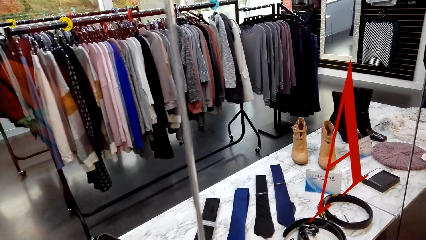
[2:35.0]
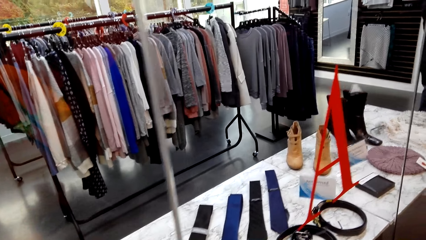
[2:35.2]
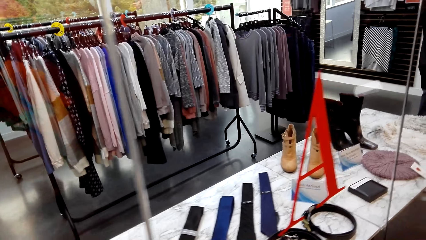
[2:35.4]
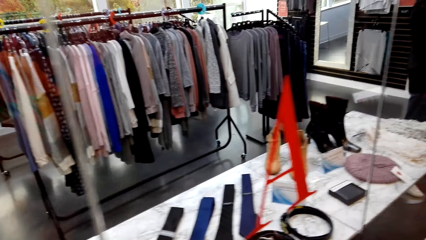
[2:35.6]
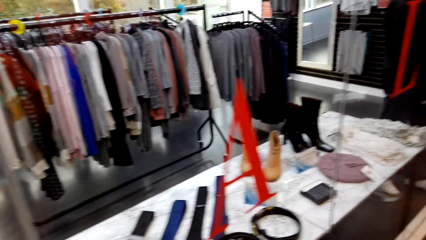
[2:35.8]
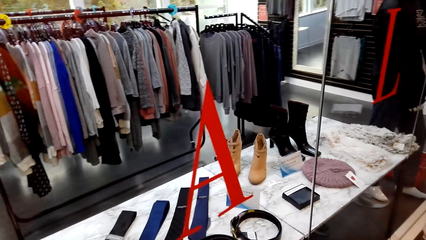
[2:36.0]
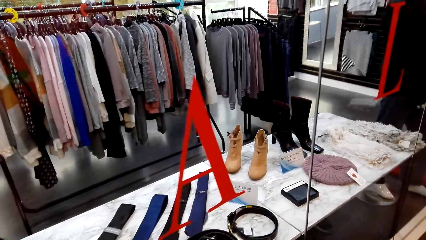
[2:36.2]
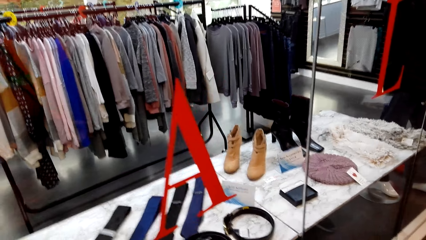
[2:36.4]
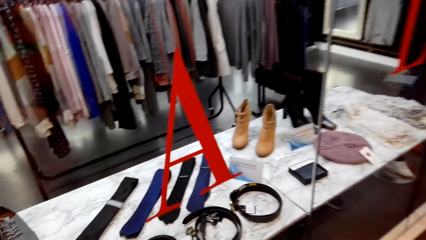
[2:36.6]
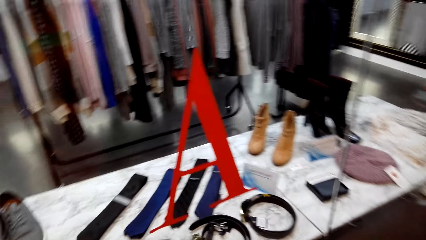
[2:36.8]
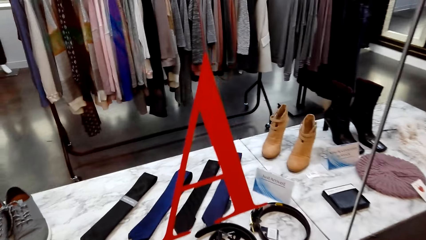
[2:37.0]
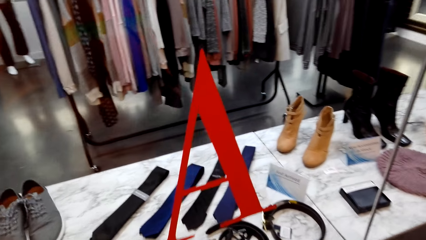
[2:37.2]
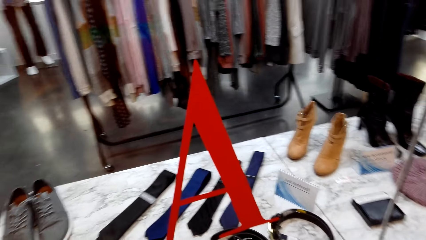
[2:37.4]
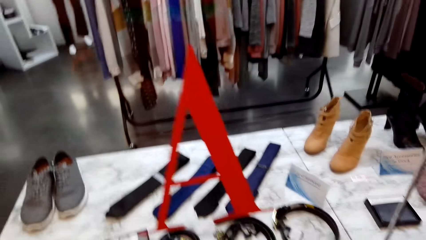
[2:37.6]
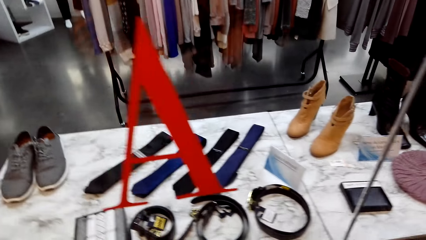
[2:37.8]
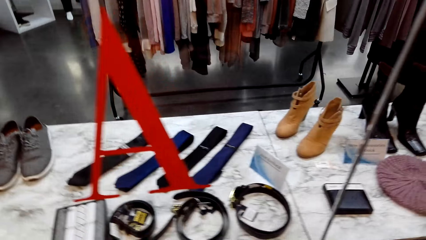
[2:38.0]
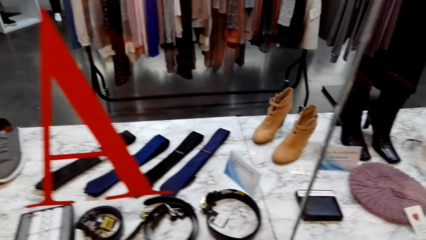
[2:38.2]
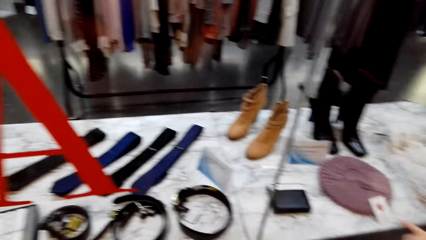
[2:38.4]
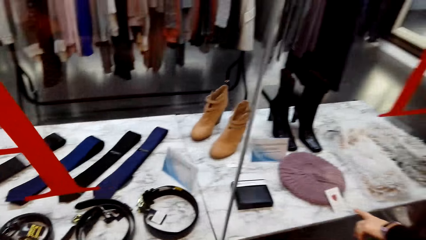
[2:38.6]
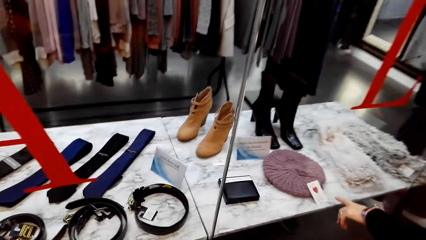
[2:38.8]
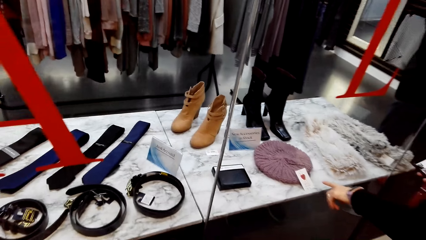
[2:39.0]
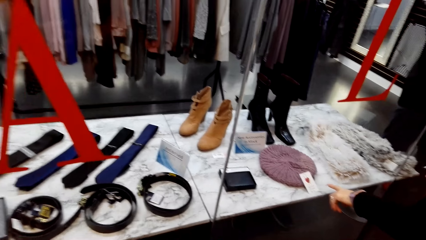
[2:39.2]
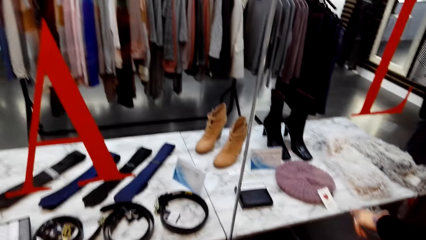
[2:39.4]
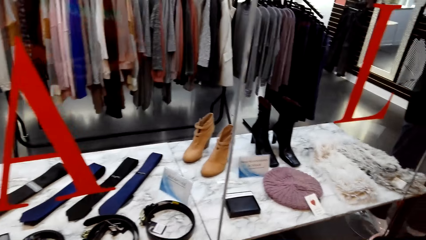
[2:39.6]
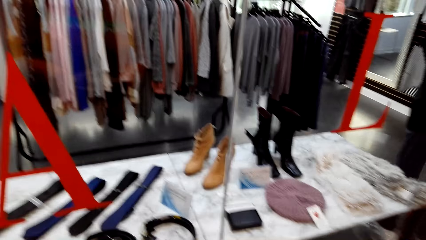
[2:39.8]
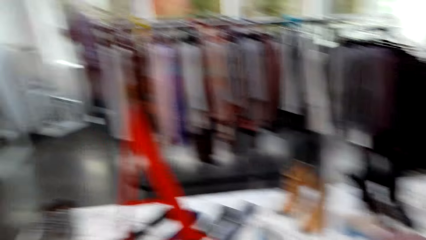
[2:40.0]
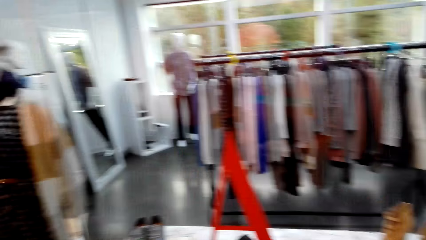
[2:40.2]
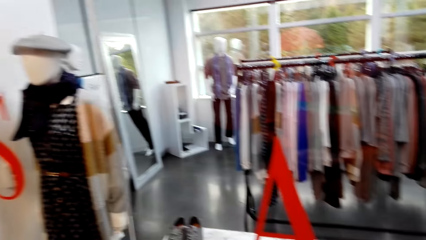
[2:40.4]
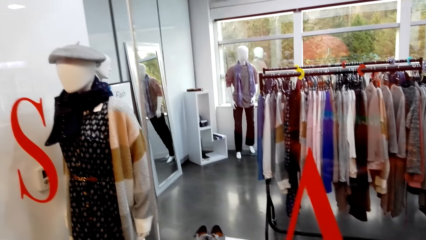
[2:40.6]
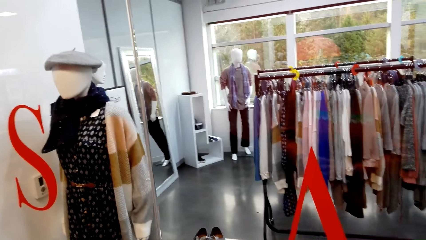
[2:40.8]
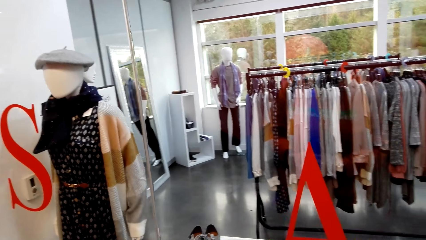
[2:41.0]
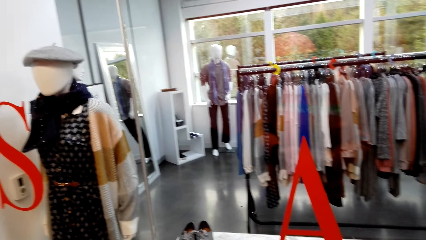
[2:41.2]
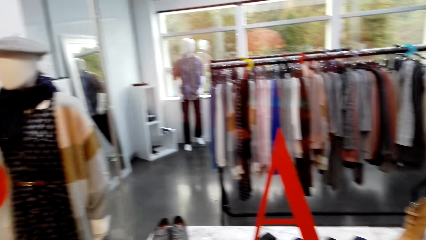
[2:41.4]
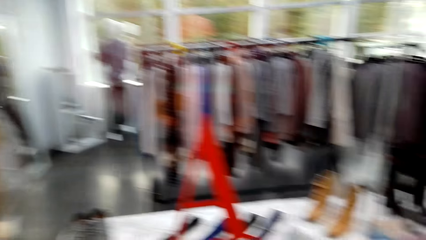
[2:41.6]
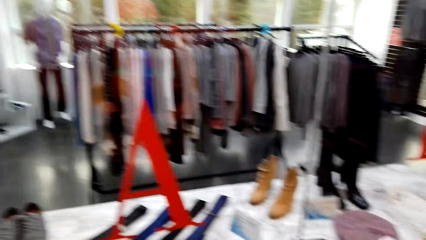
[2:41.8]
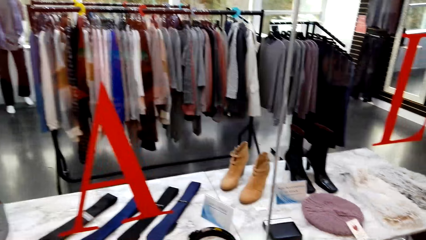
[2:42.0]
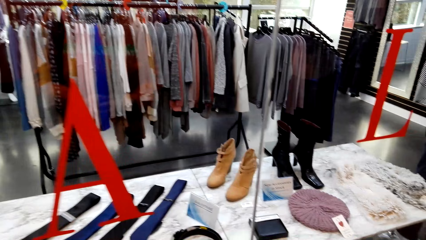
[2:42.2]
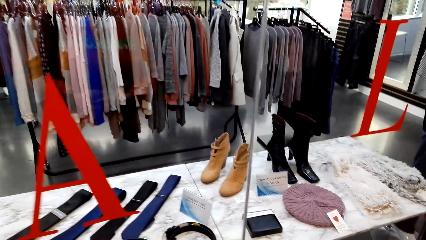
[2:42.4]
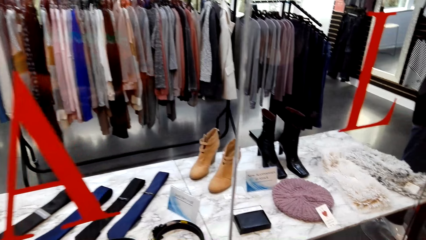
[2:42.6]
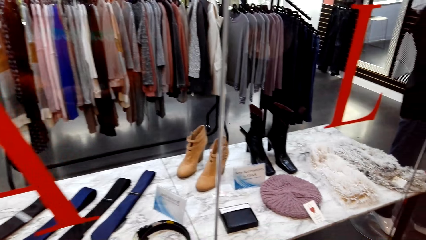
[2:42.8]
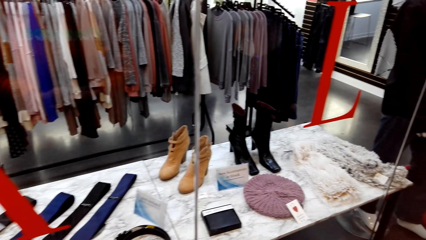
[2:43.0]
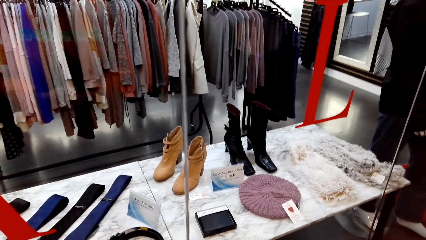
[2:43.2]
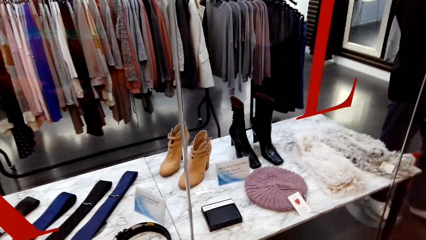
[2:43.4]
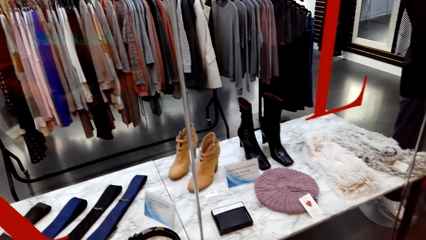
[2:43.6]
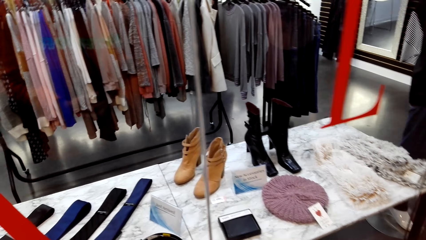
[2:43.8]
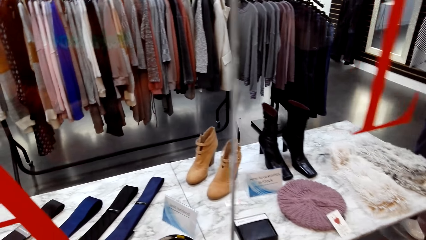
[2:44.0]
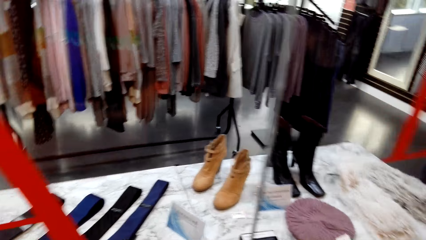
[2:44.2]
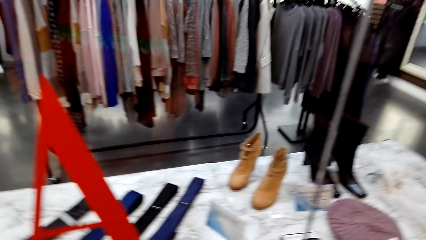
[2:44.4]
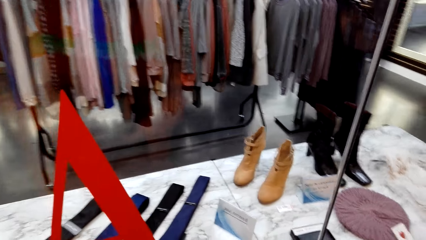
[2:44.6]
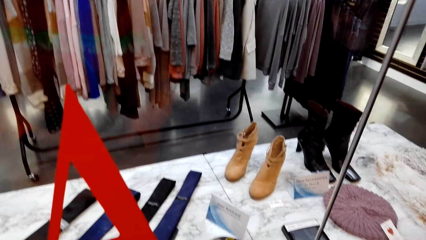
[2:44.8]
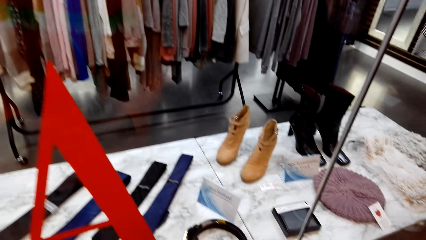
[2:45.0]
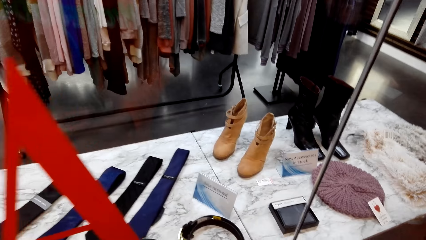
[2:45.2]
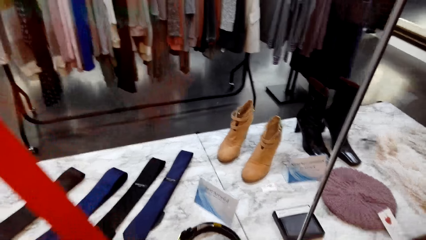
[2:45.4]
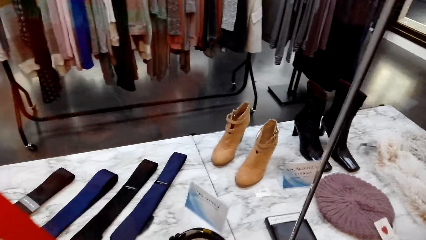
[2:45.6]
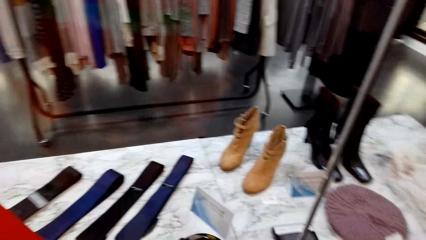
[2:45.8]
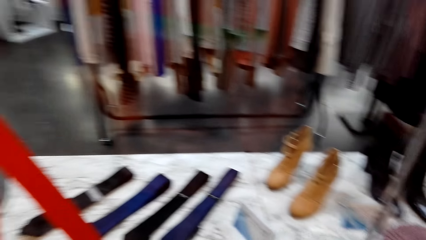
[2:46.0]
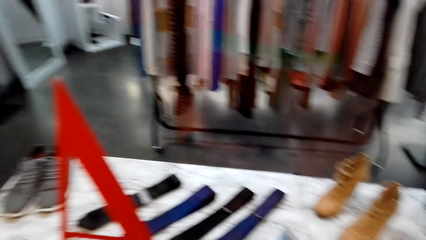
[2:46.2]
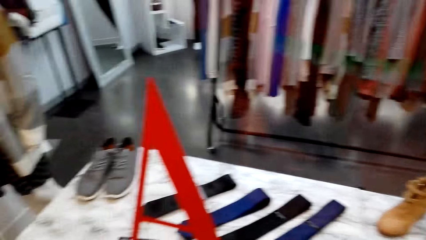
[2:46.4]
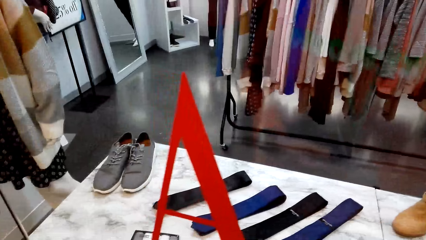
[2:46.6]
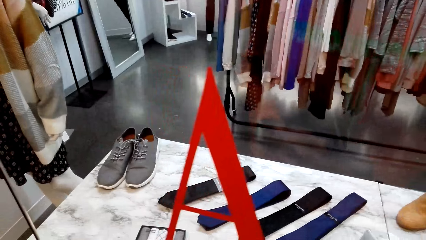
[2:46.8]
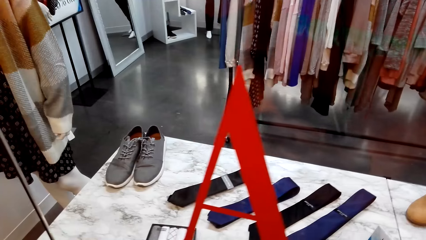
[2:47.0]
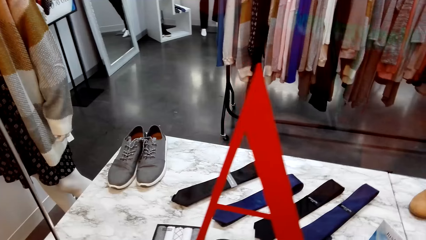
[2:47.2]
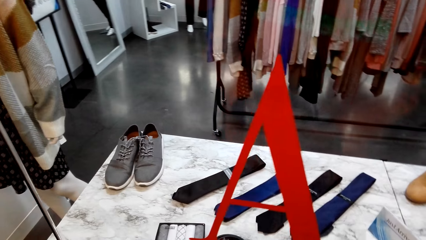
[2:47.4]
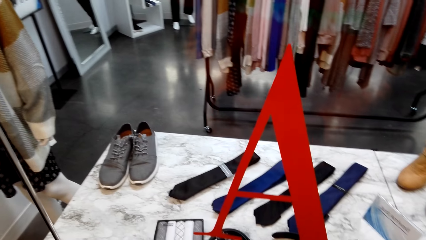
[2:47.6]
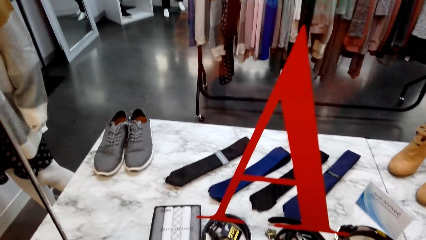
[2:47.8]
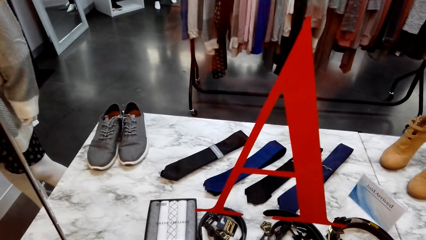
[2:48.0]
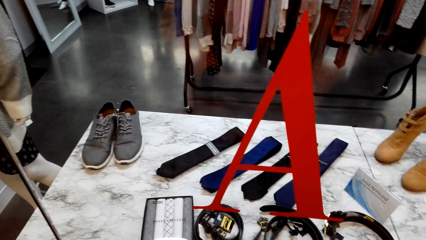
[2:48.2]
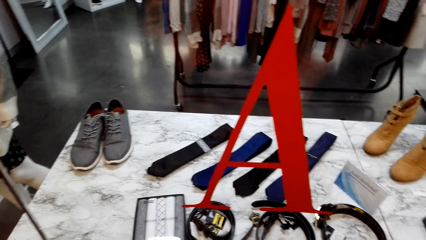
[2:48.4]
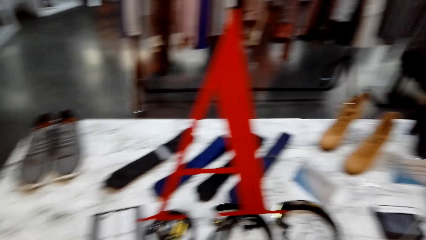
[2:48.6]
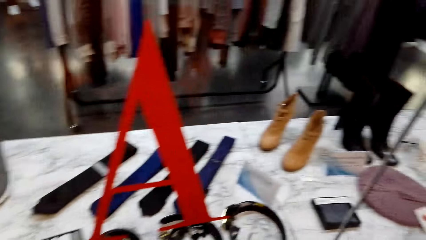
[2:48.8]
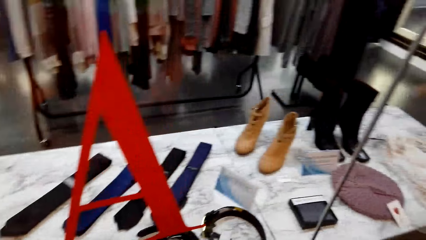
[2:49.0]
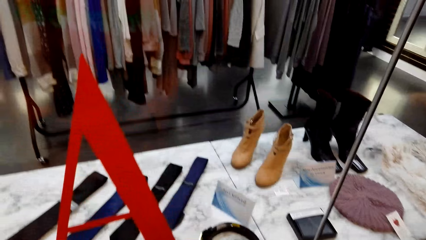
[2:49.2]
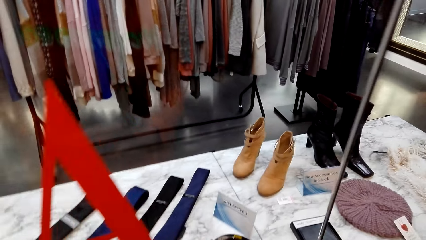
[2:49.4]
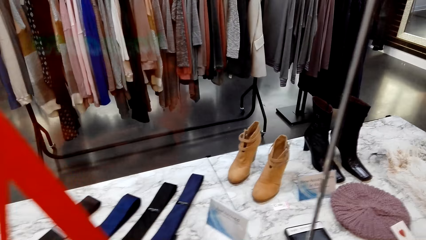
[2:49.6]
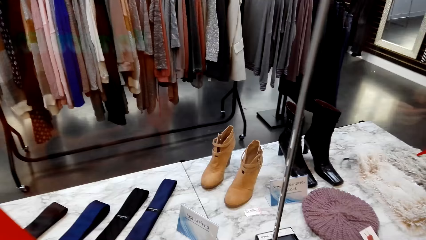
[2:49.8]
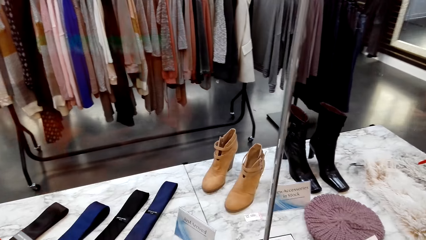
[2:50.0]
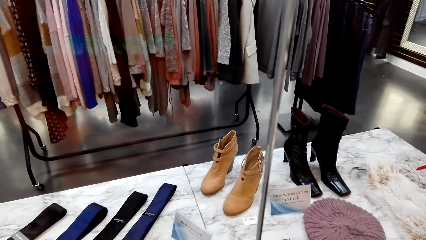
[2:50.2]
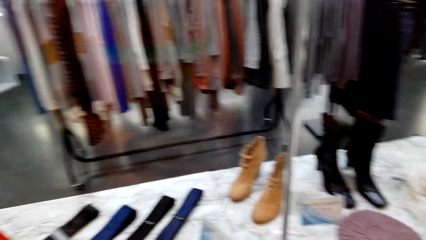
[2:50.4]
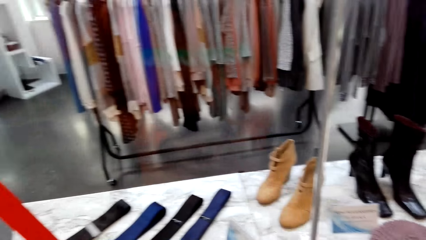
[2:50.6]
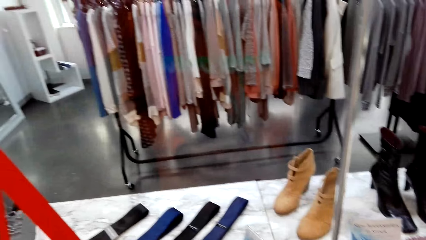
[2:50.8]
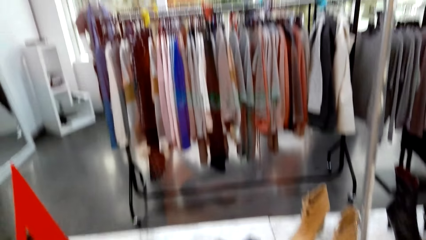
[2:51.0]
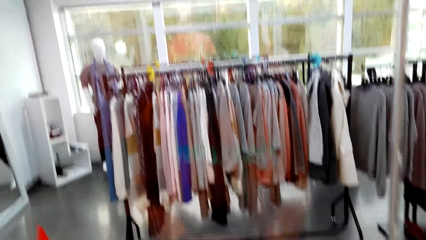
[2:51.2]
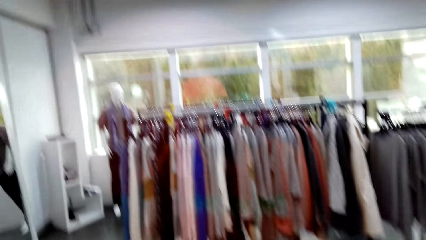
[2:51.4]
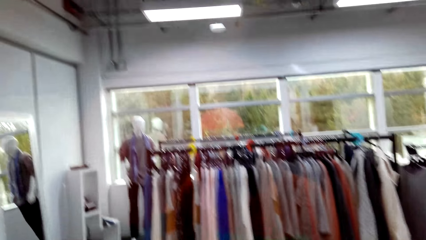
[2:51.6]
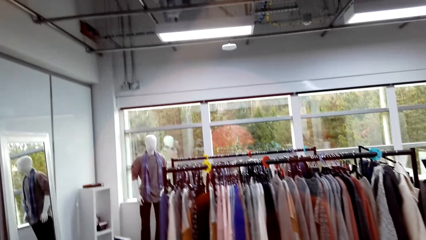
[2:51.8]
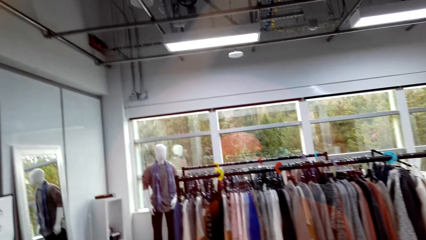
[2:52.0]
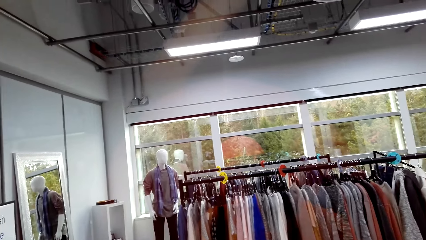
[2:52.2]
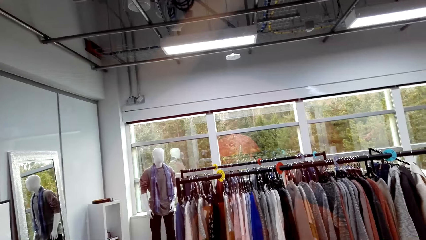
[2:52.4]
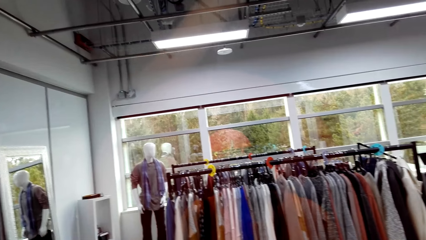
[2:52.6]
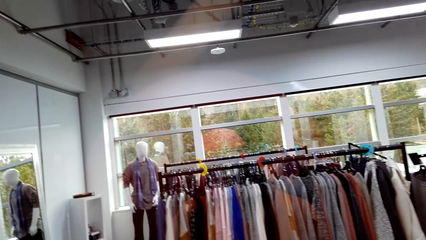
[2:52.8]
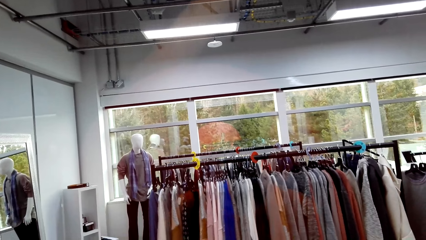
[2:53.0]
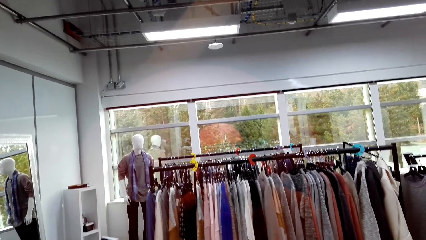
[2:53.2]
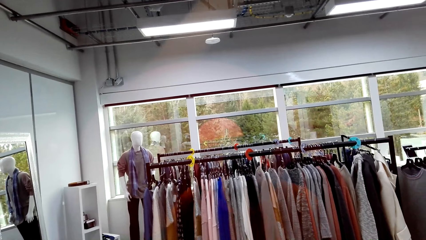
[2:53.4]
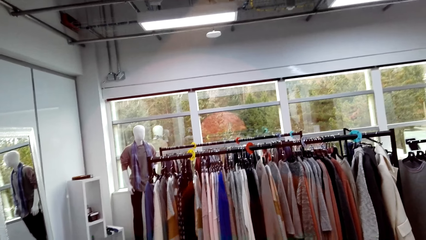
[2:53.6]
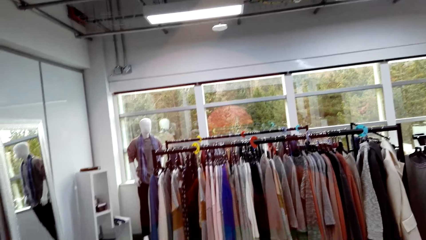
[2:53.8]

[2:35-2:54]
A woman points at a beret hat. The camera wearer talks to the woman. They look around the clothing shop.
